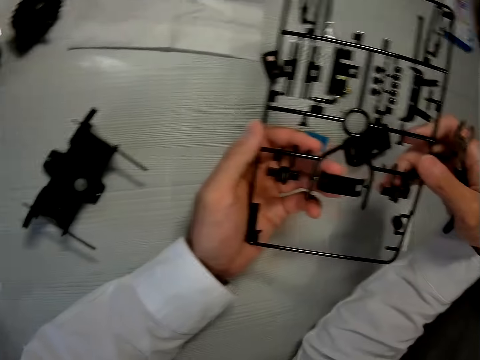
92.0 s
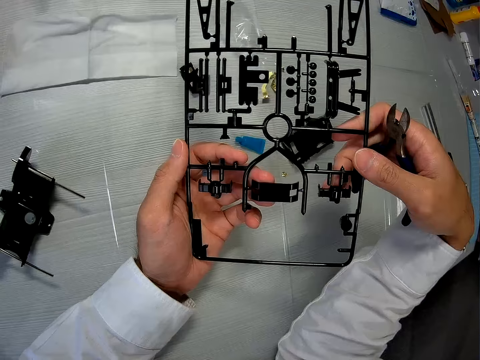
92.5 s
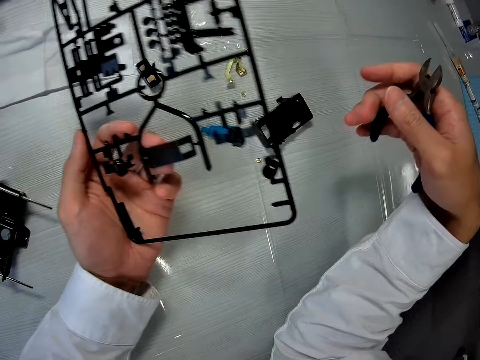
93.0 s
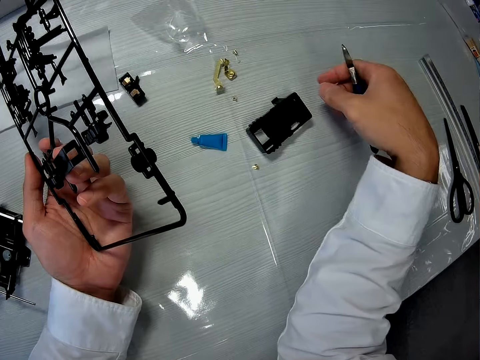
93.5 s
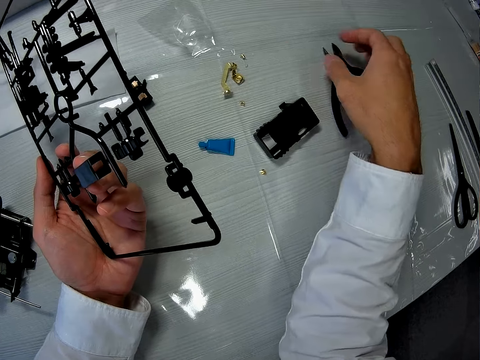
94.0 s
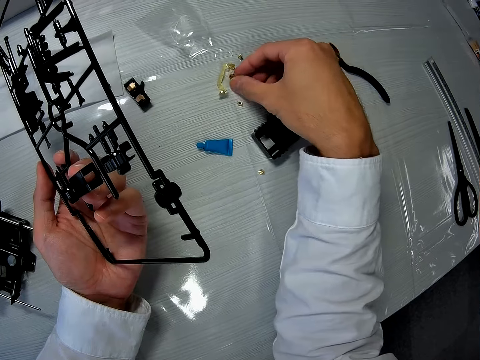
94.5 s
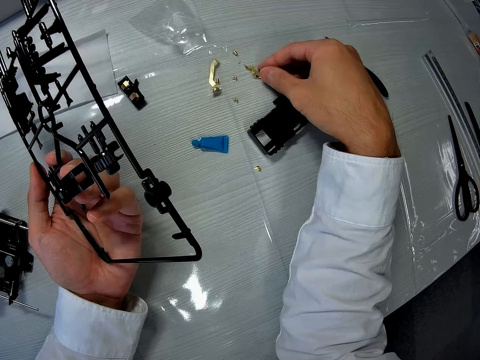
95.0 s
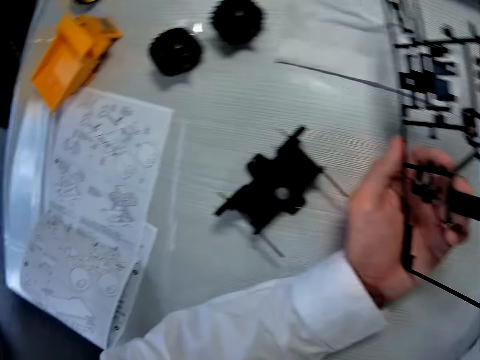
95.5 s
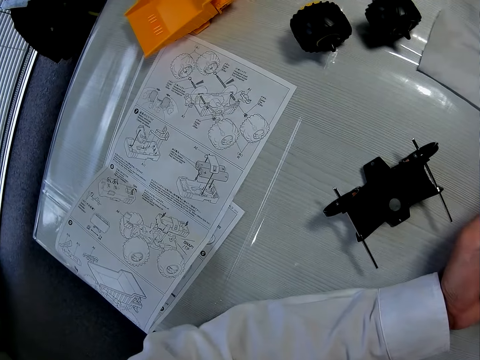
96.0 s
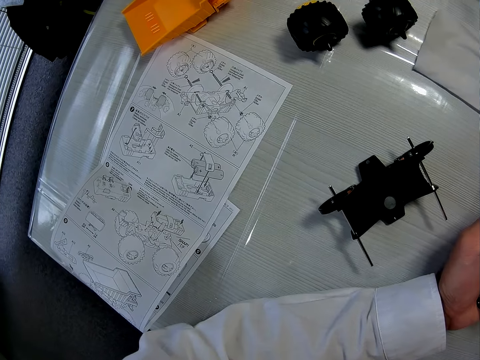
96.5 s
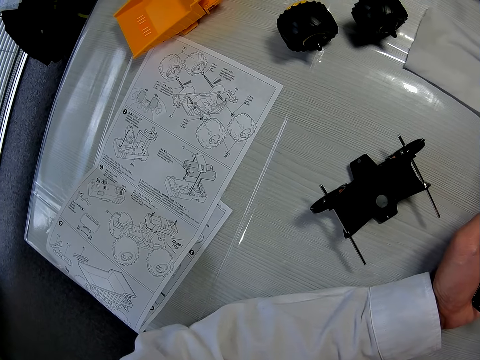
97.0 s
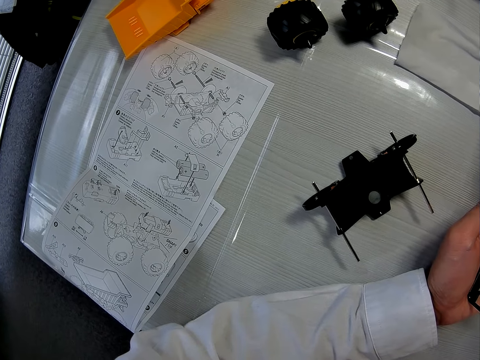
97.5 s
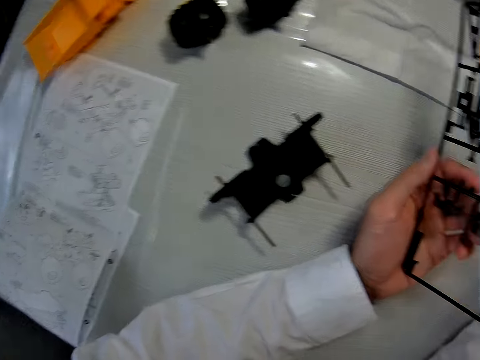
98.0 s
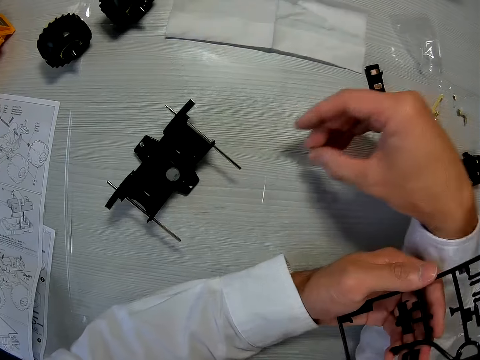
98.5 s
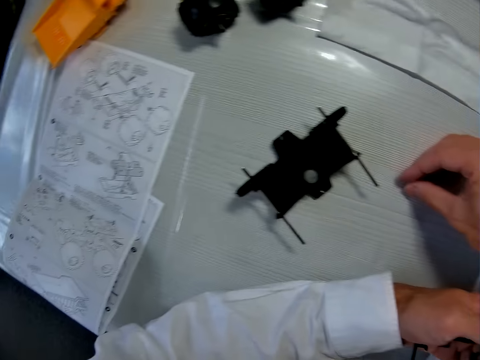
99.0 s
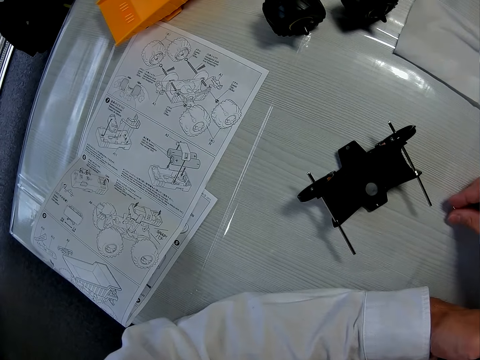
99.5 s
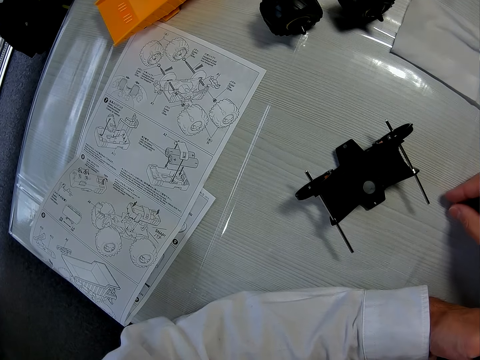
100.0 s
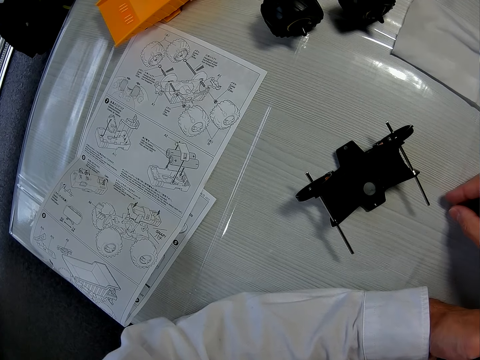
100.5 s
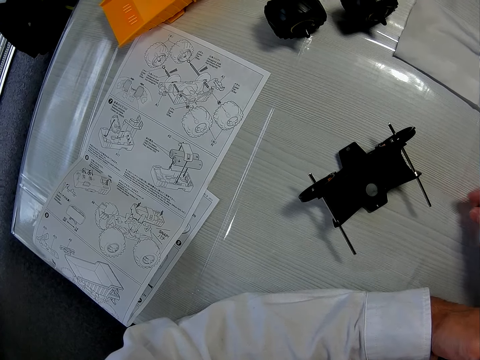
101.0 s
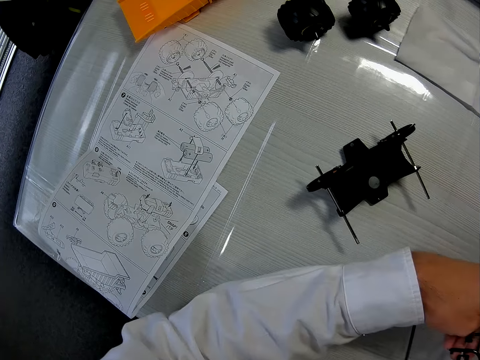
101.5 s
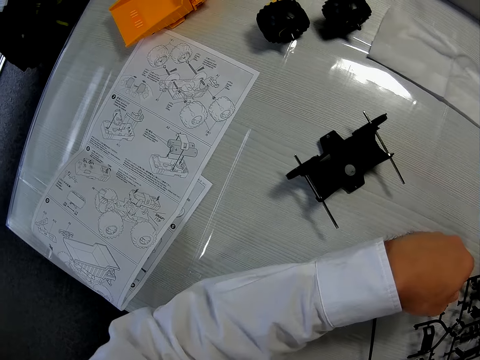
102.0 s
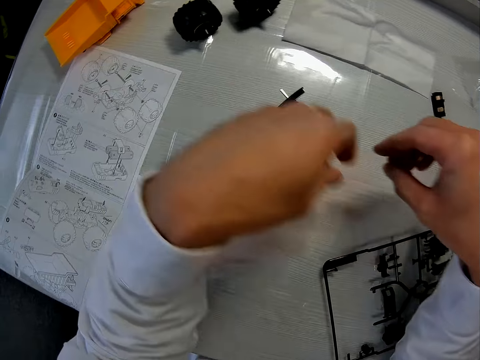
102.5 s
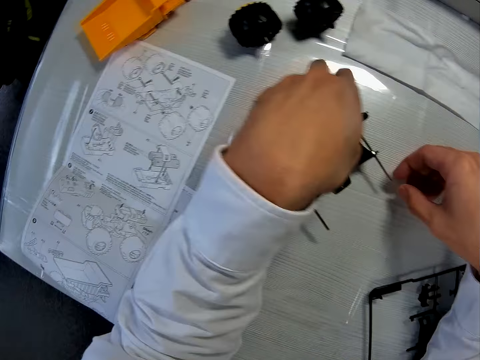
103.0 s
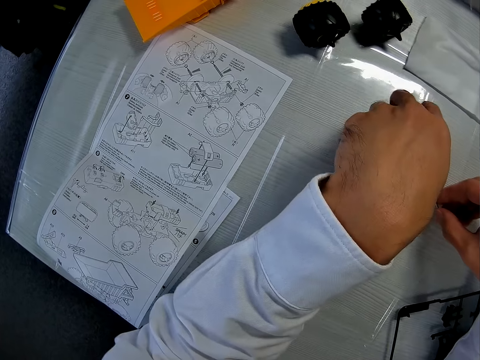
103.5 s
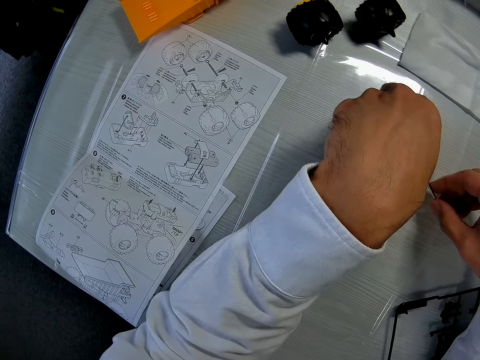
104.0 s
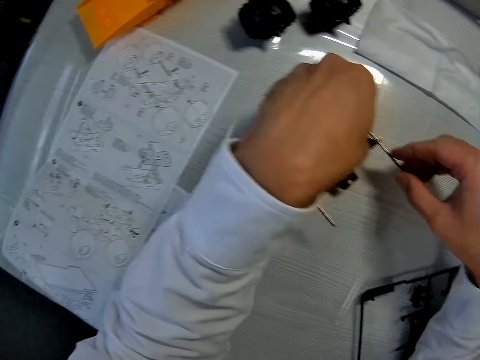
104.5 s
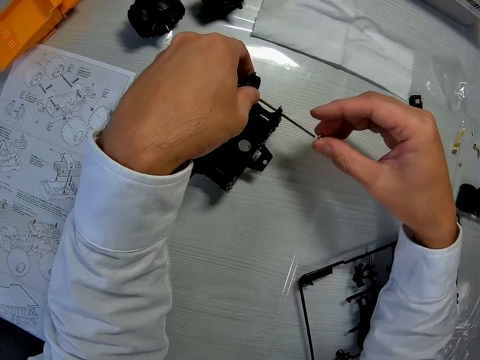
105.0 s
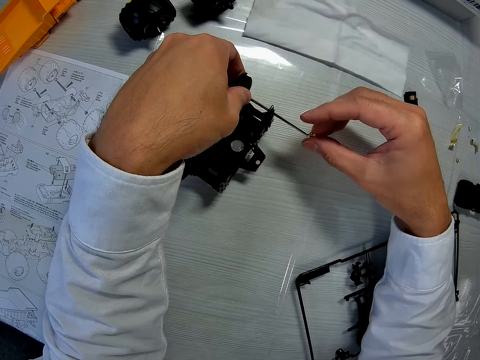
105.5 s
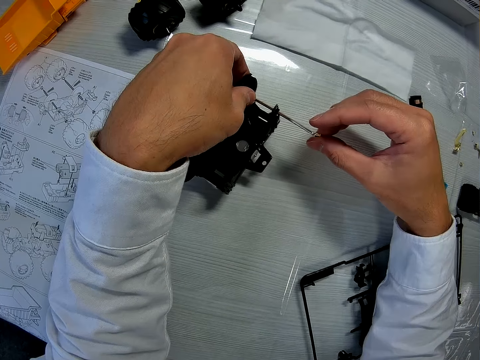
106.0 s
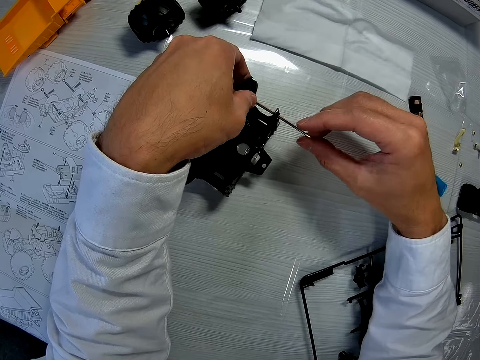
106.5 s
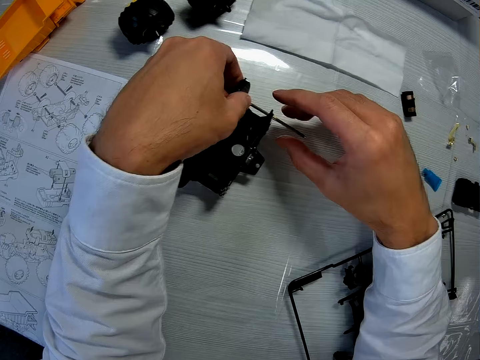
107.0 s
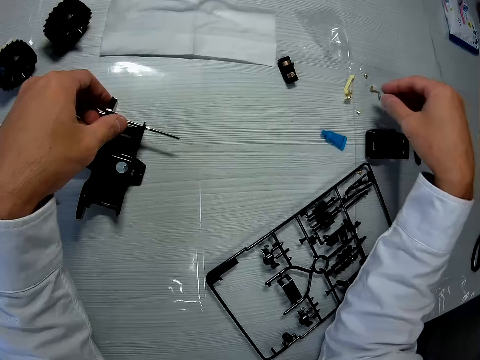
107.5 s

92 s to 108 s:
The camera wearer puts pliers on the table. They pick up an axle on the table. They stand on the floor. They put something on the table. They hold the start part on the table. They fix the axle into the bearing of the toy car. They put something in the axle shaft.

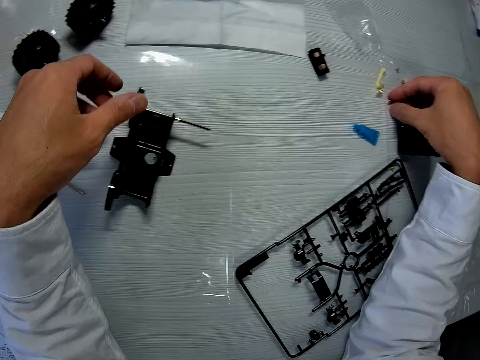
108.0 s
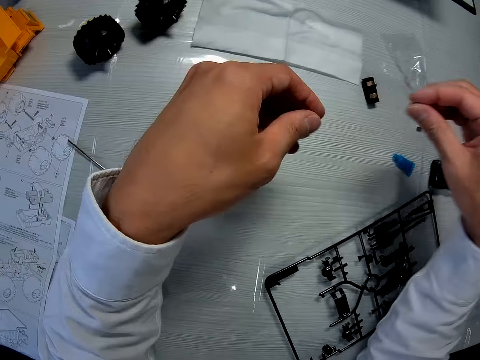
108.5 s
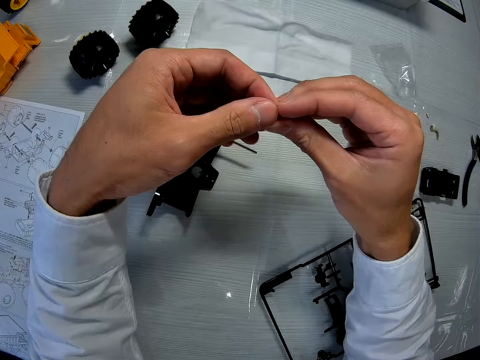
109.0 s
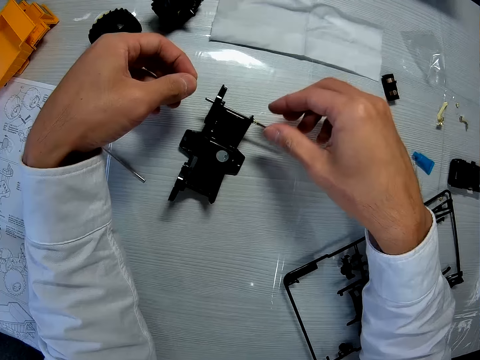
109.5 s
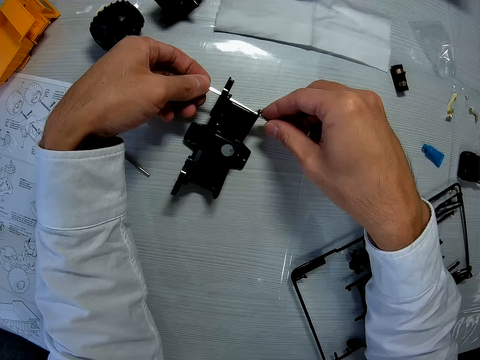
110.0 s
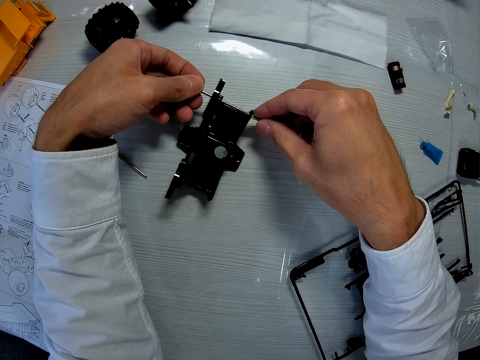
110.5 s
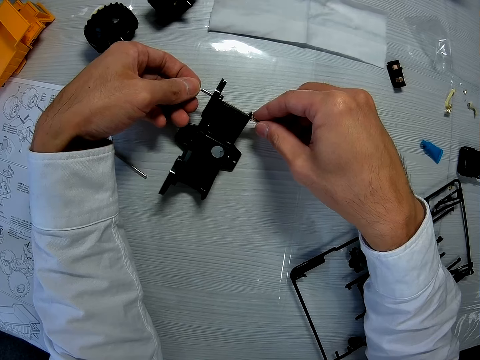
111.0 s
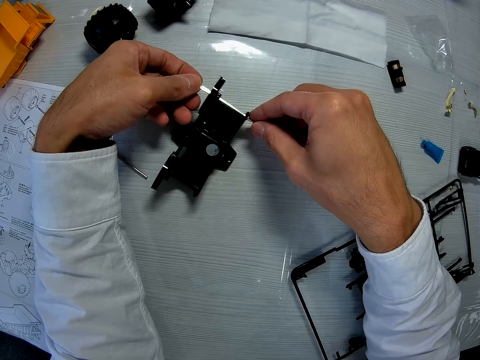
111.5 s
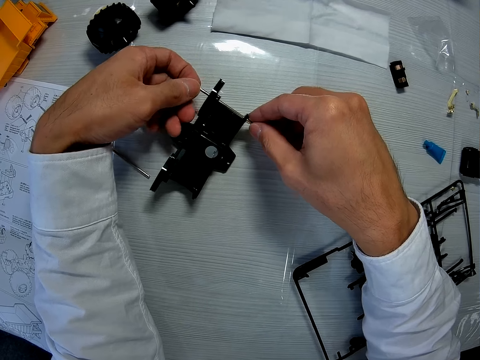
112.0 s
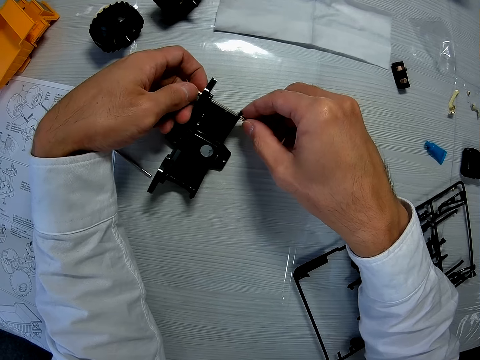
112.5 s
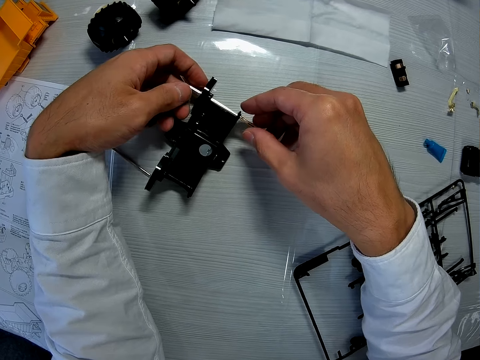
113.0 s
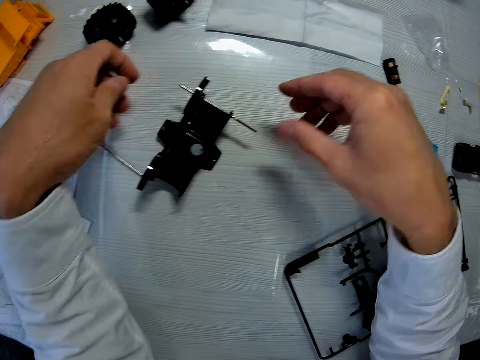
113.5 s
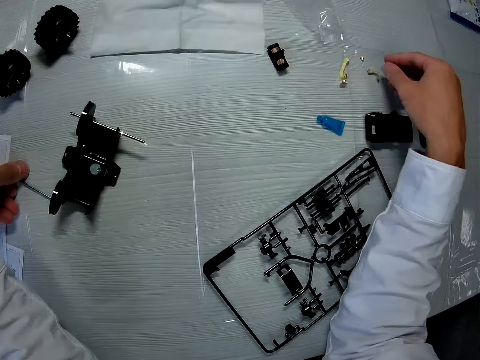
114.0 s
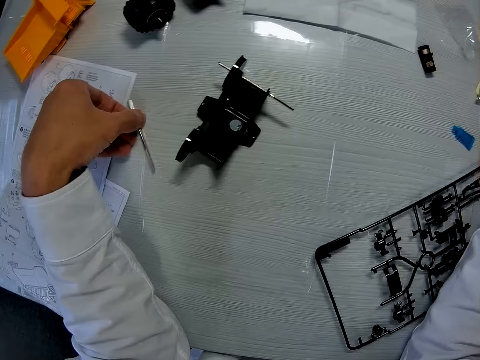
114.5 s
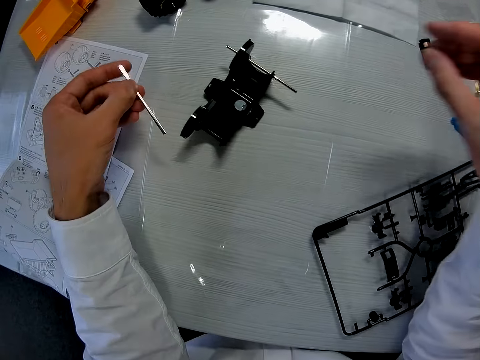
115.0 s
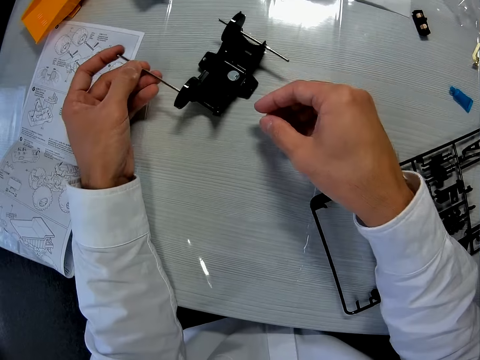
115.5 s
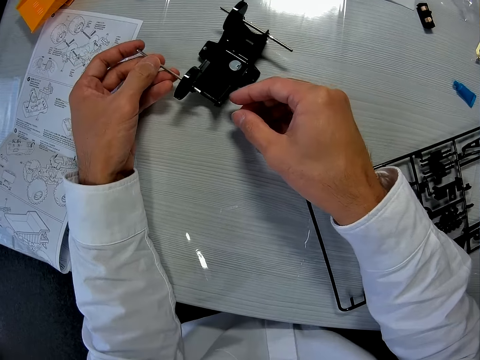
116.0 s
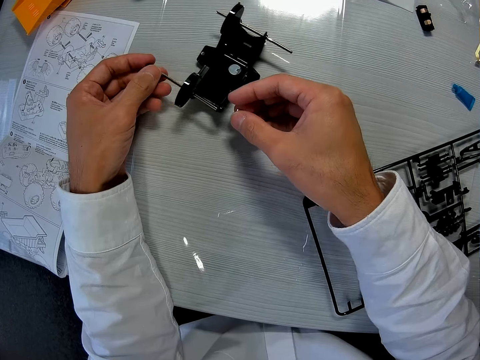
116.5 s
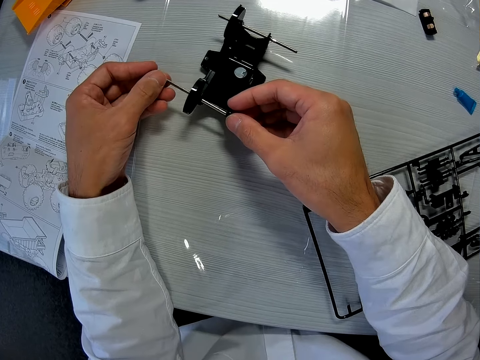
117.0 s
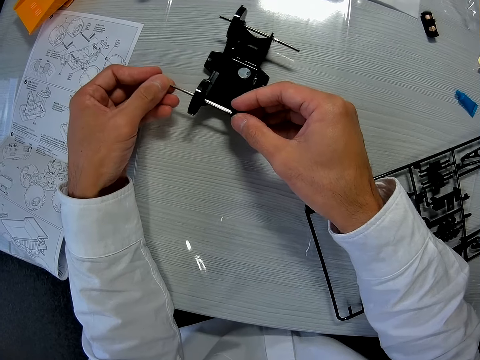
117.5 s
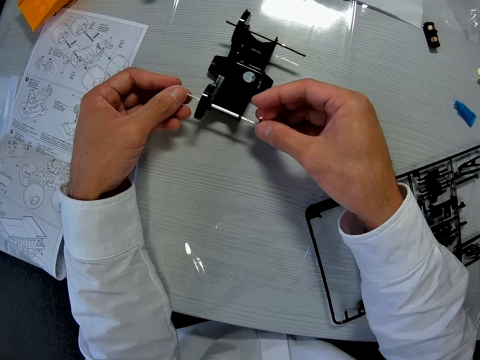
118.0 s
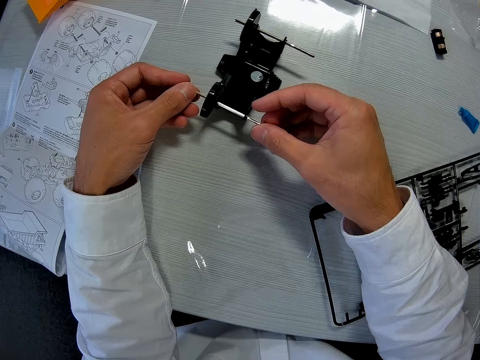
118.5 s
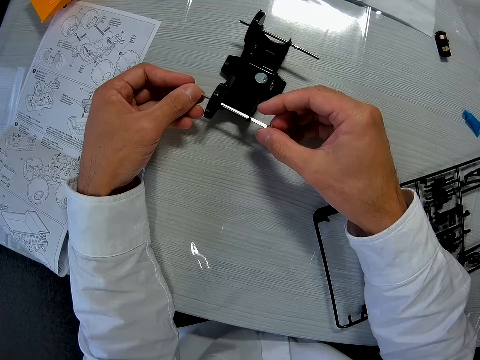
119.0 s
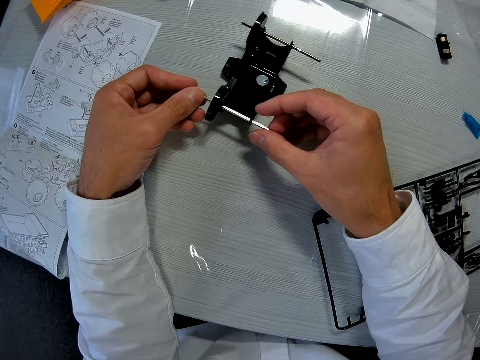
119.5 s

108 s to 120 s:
The camera wearer picks something on the table. They put something in the axle shaft. They pick something on the table. They put the axle shaft in the start part.
